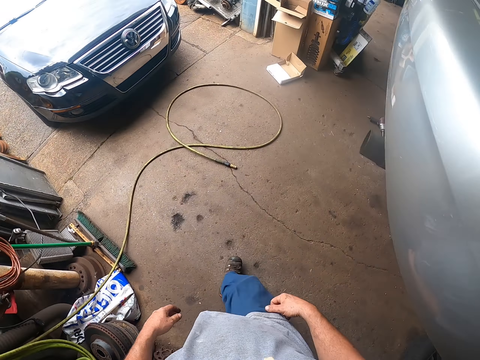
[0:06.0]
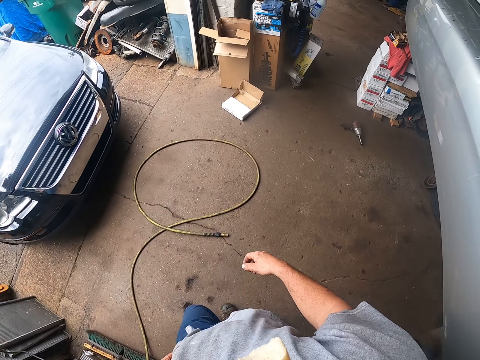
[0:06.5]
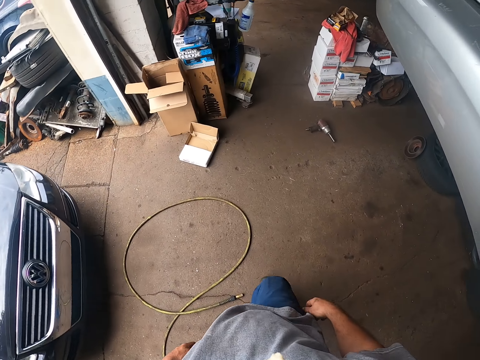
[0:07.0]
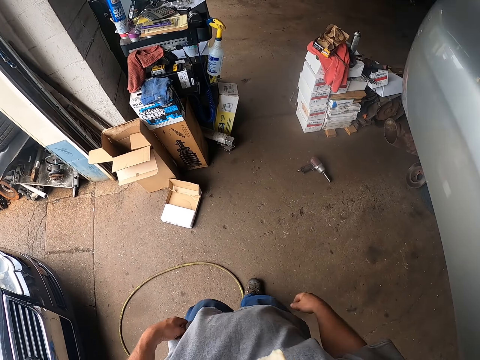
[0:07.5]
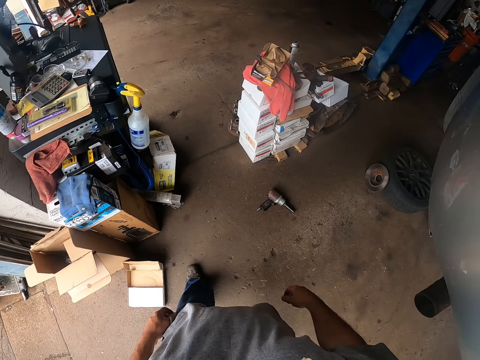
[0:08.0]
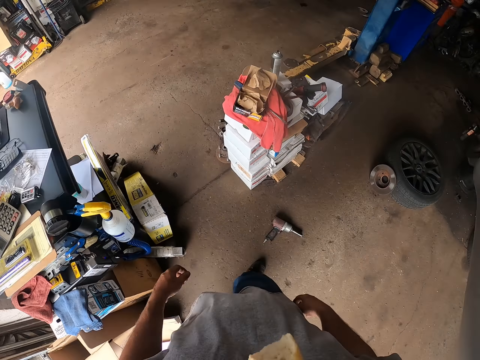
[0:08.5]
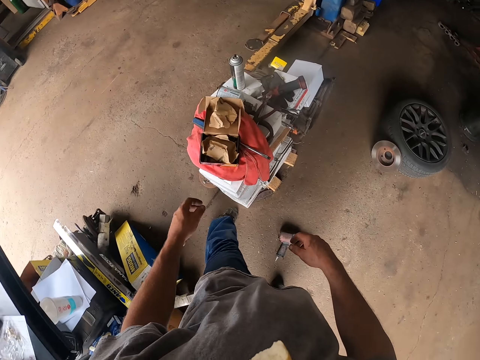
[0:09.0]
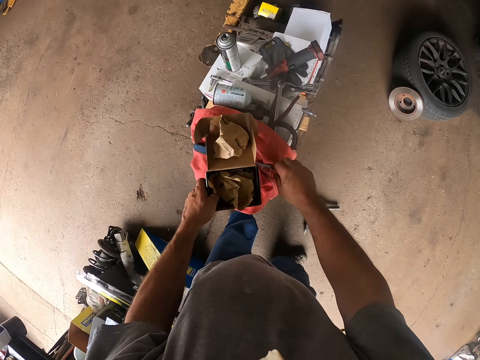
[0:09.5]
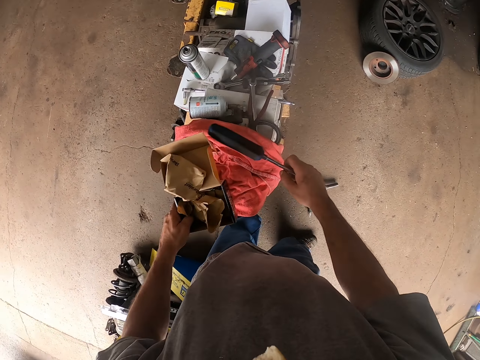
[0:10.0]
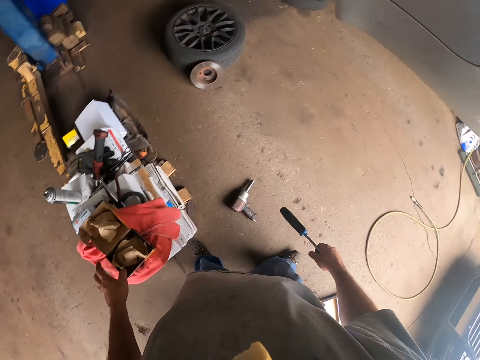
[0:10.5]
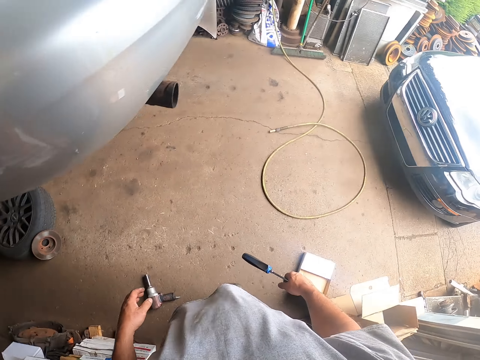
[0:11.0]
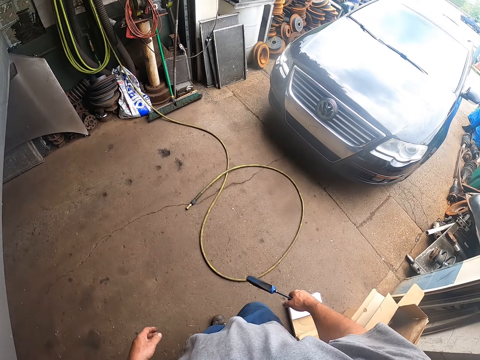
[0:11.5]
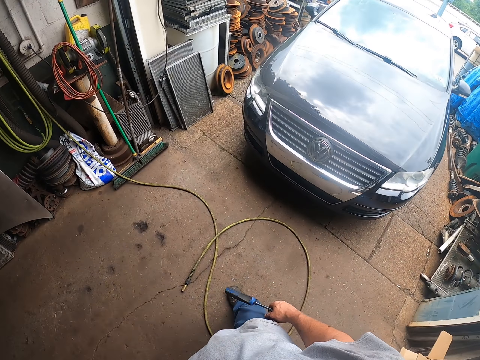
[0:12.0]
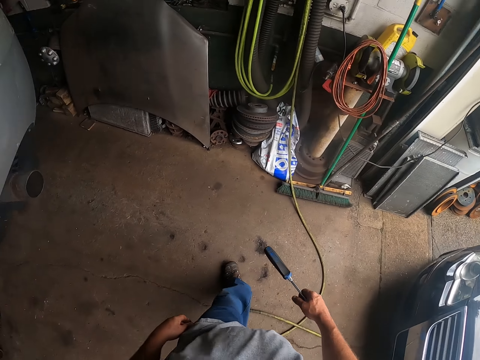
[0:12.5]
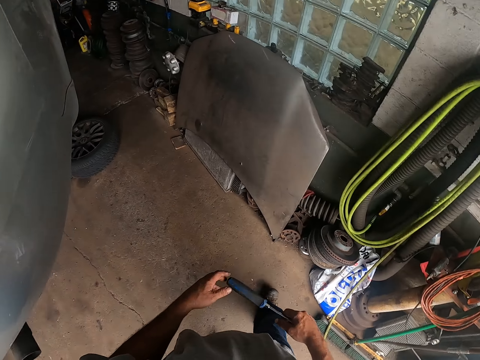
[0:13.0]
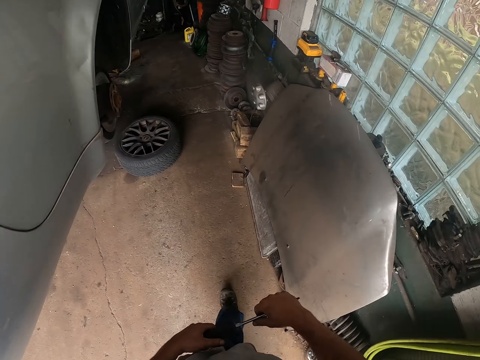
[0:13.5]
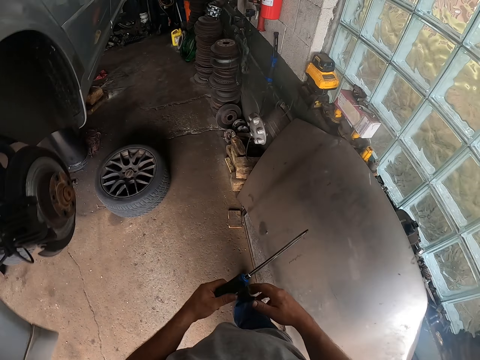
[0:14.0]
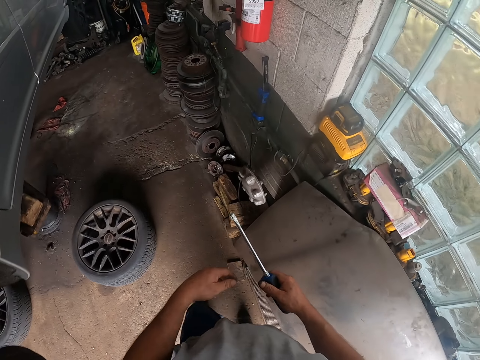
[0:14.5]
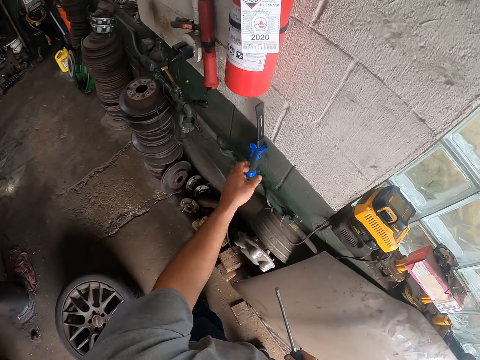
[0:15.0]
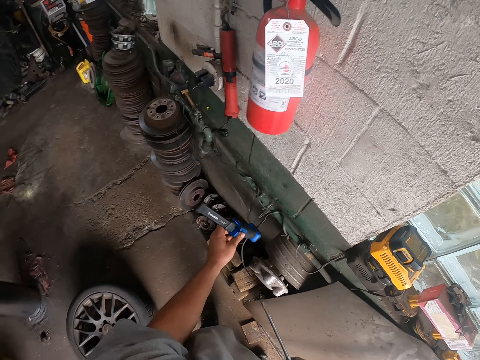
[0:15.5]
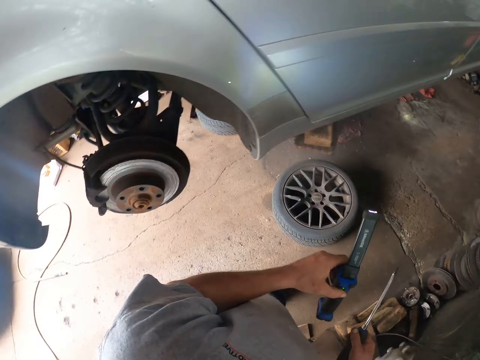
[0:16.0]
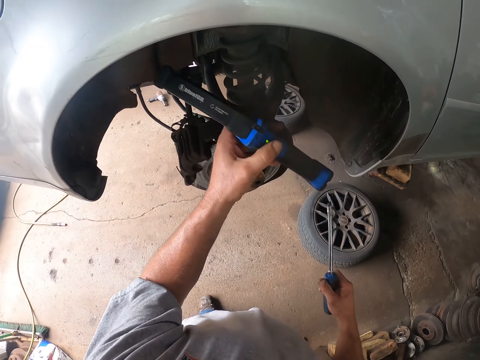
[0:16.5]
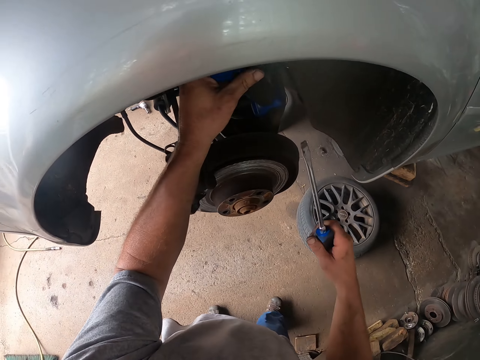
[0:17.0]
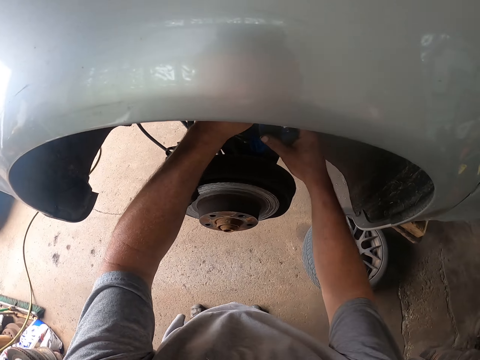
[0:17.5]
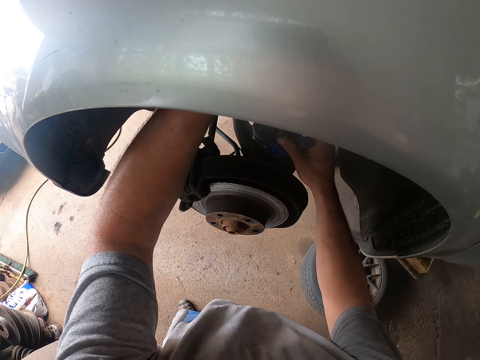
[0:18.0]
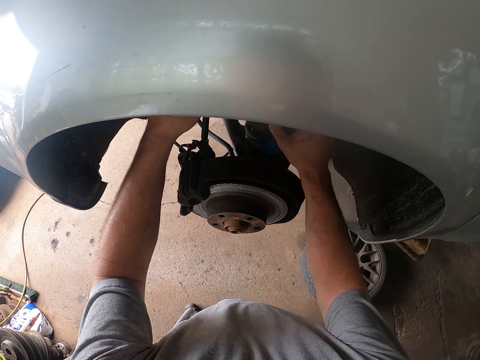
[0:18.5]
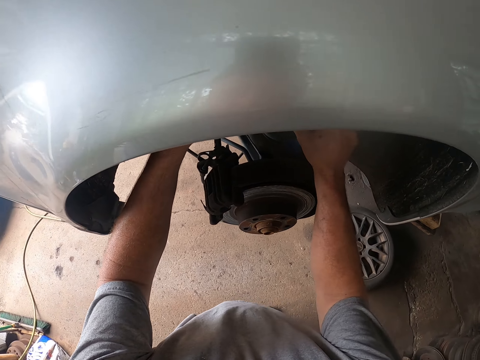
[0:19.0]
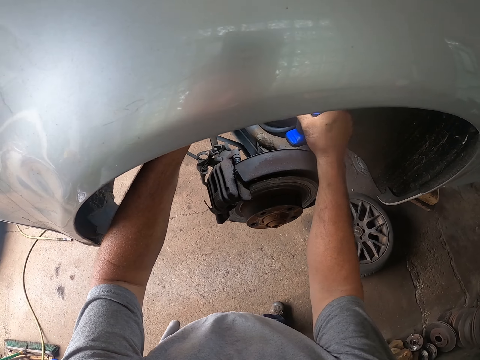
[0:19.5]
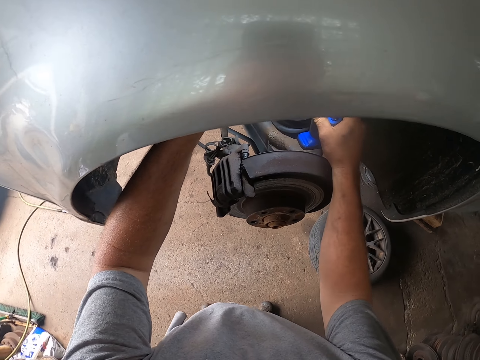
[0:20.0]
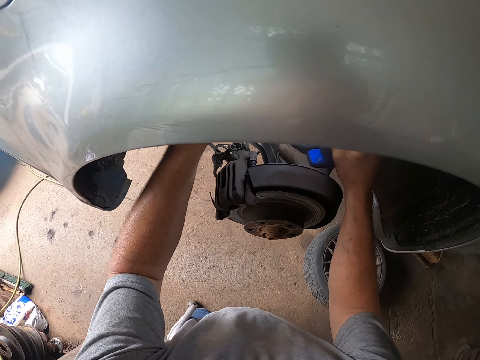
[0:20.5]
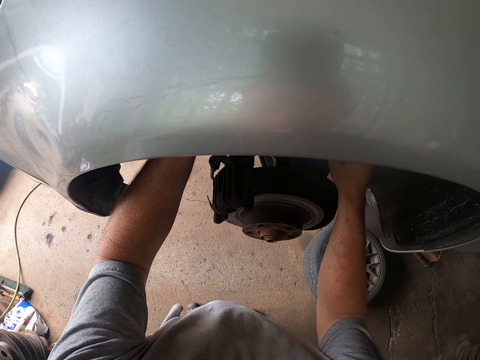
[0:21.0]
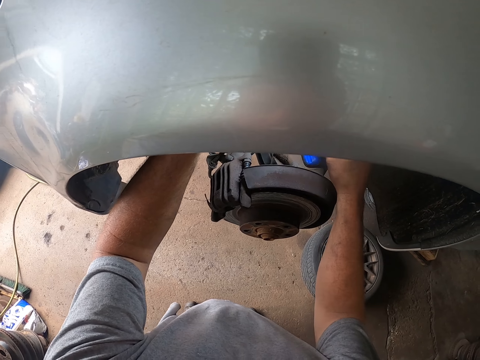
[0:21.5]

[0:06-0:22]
The camera wearer walks in the garage. They lift pieces of the box. They take a screwdriver from the box. They drop the pieces of the box. They walk around the garage. They exchange the hand holding the screwdriver. They take an LED torch. They put the LED torch on a drive shaft under the car. They turn on the LED torch. They turn off the LED torch.

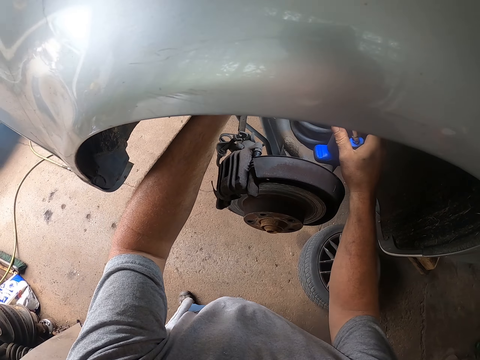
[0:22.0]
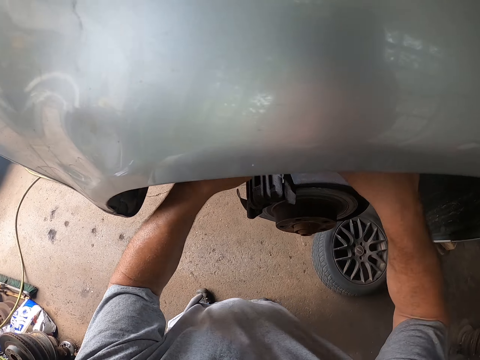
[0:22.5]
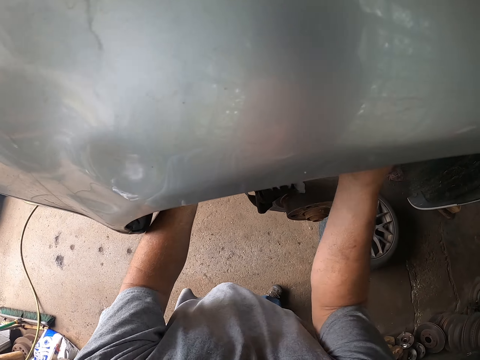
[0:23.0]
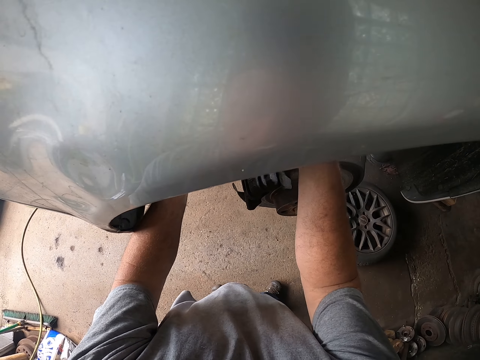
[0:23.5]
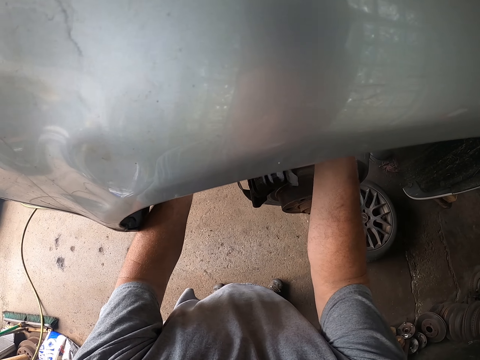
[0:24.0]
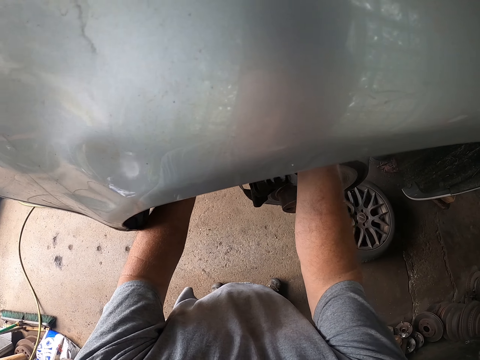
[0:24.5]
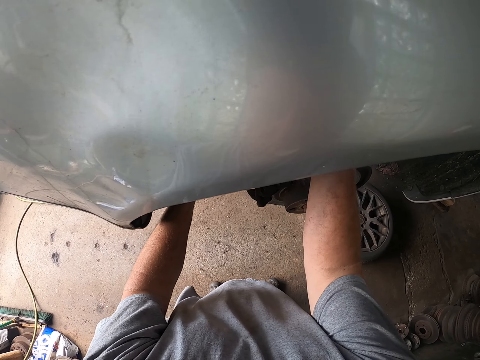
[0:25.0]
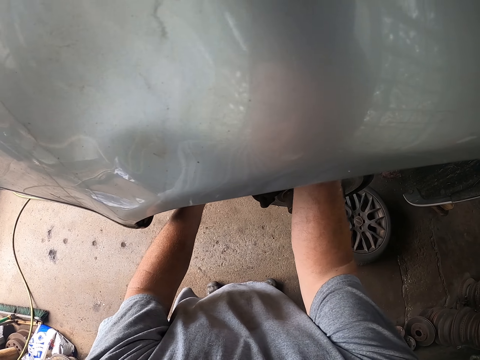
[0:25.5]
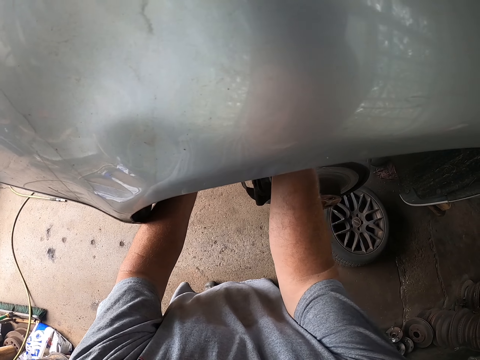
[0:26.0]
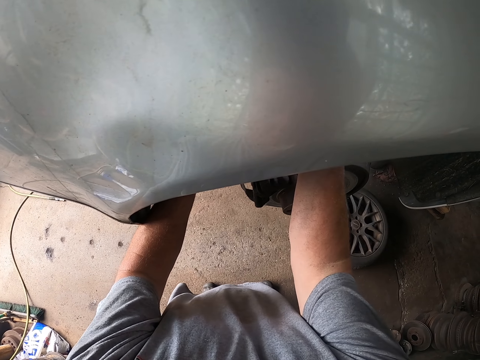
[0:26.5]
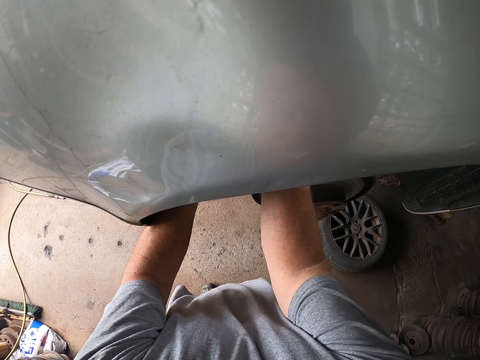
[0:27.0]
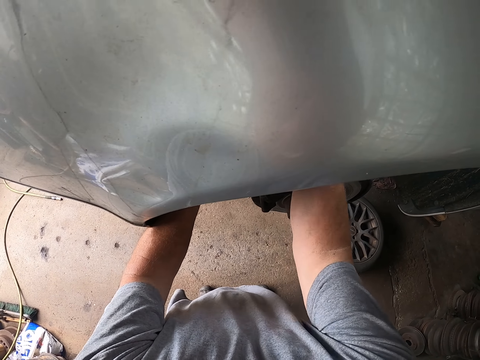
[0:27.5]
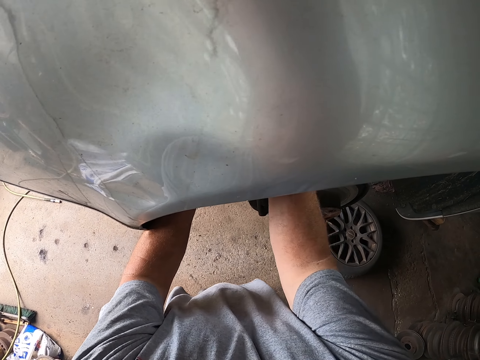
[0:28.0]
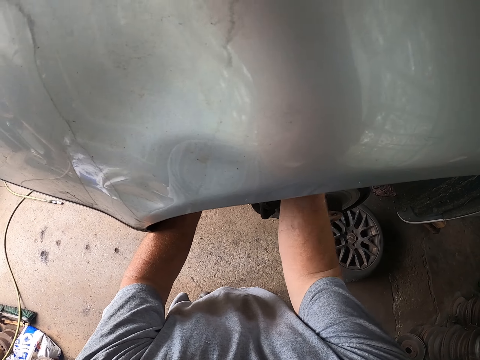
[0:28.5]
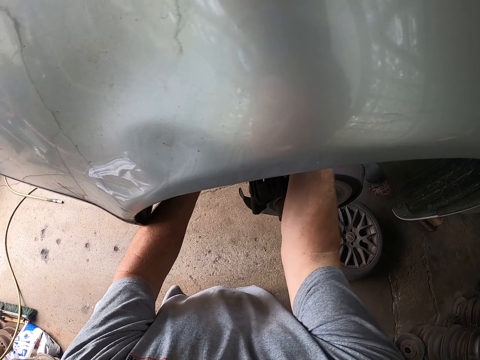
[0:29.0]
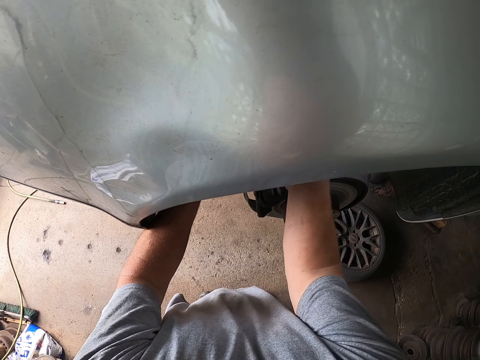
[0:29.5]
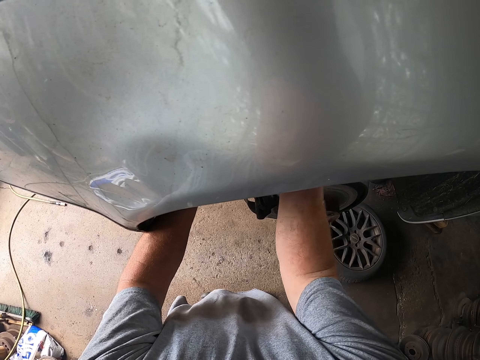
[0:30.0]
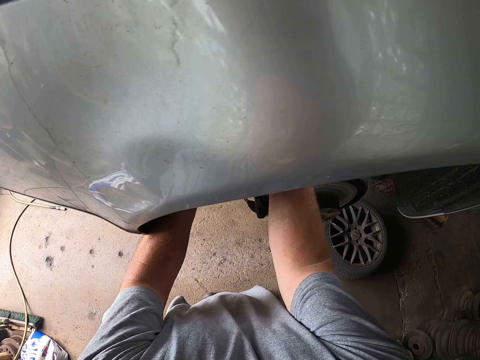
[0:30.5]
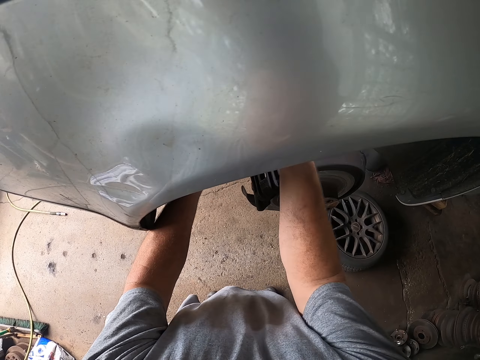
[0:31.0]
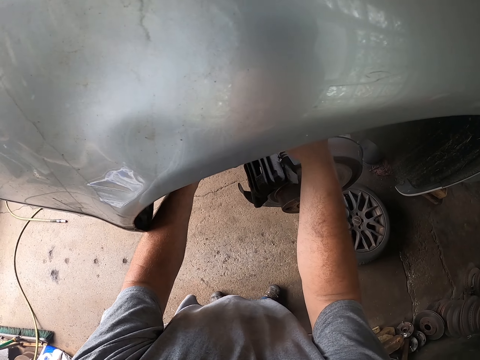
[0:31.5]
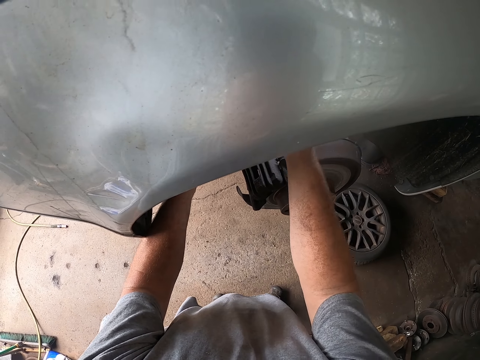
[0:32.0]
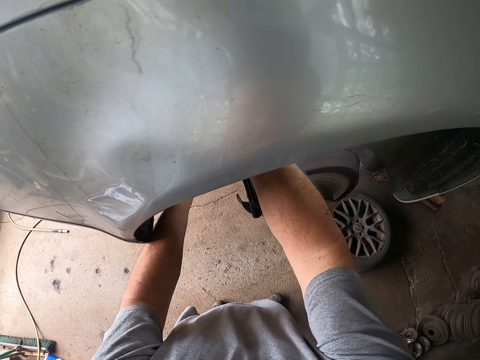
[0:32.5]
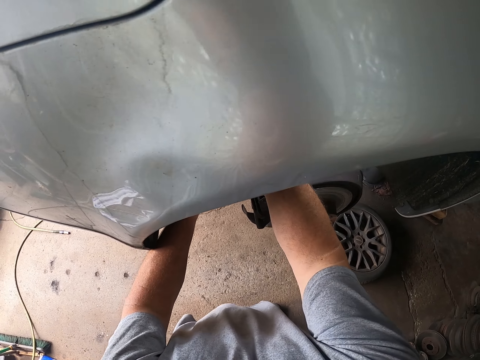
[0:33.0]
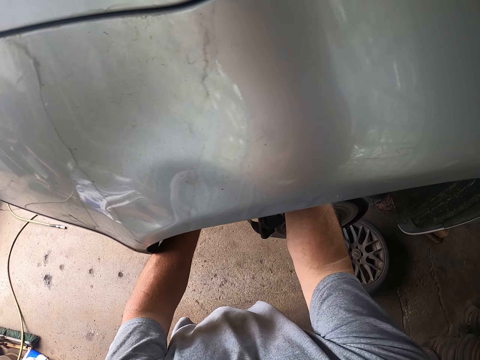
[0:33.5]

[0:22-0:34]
The camera wearer turns on the LED torch. They fix the car.
